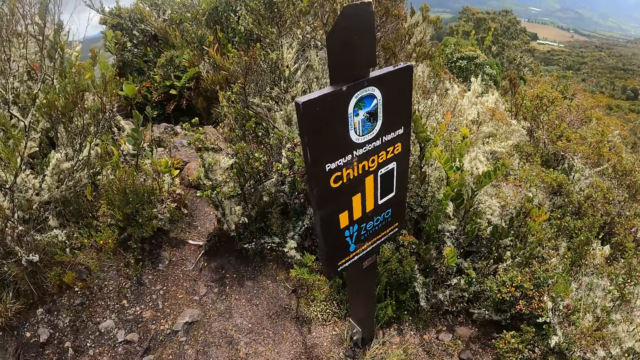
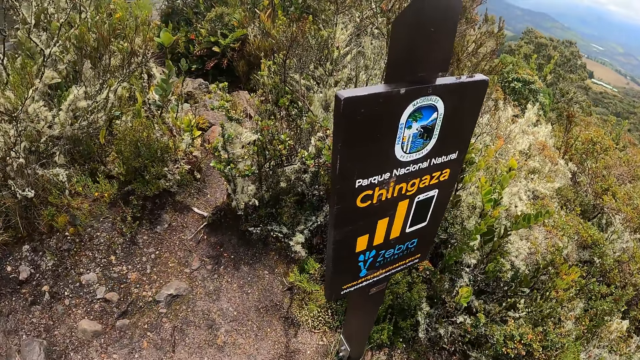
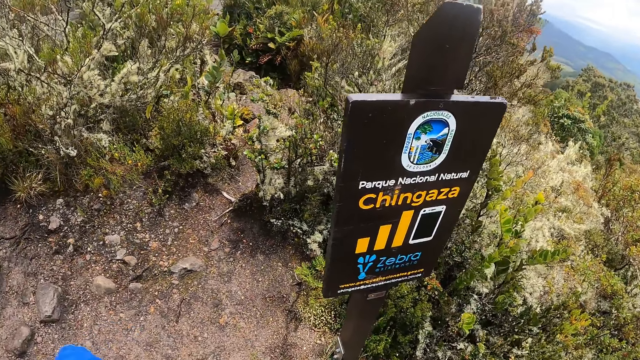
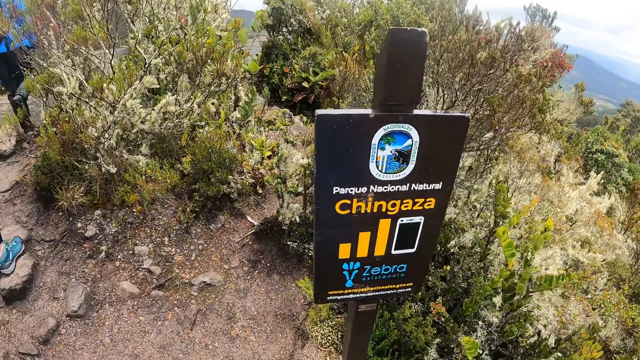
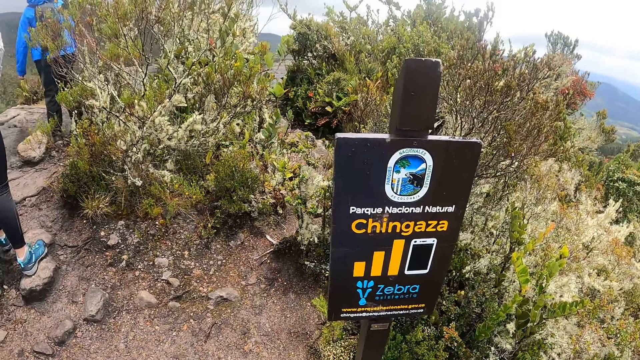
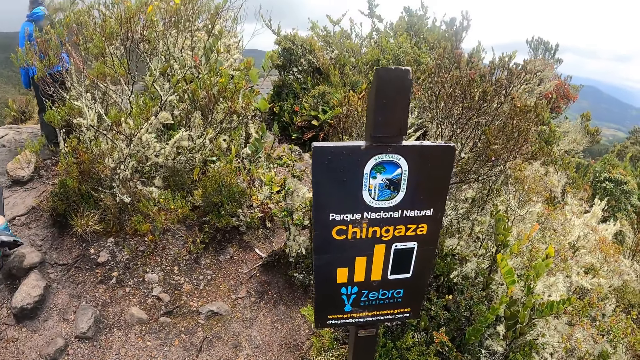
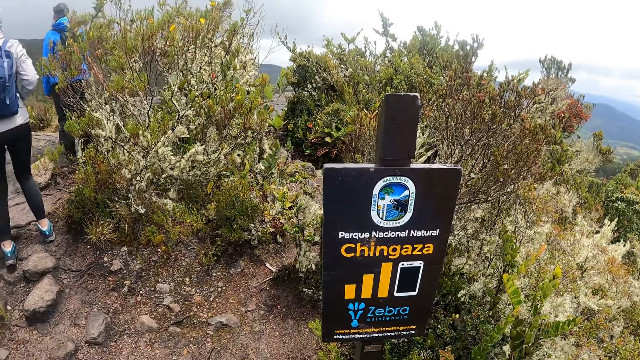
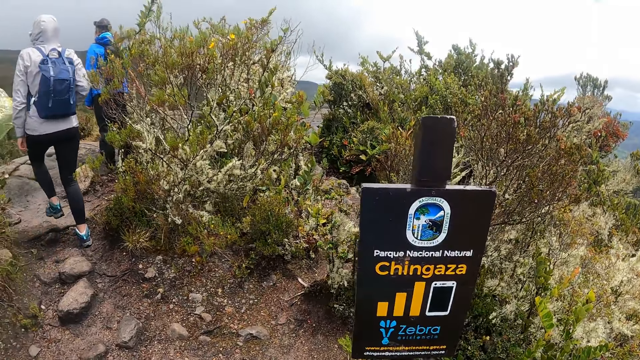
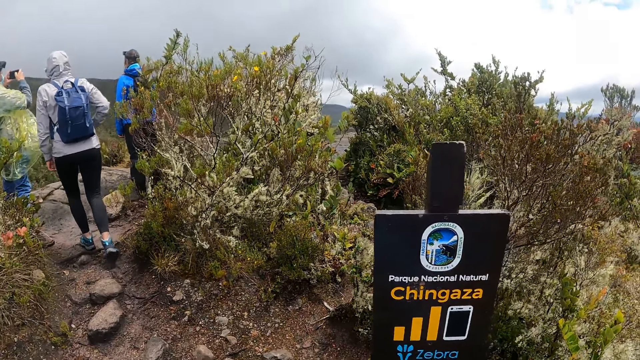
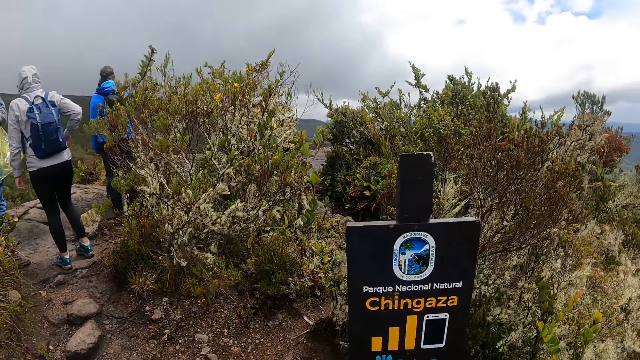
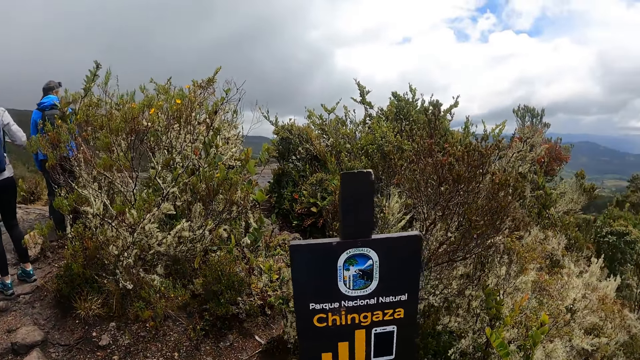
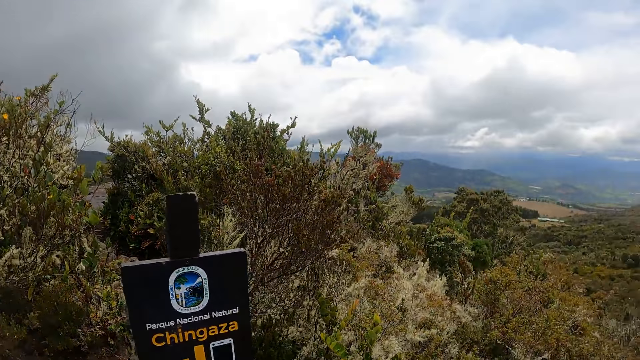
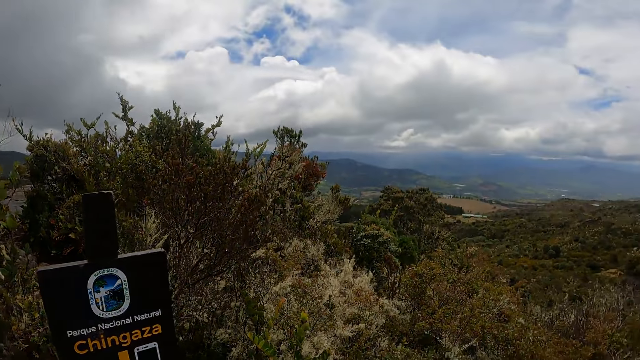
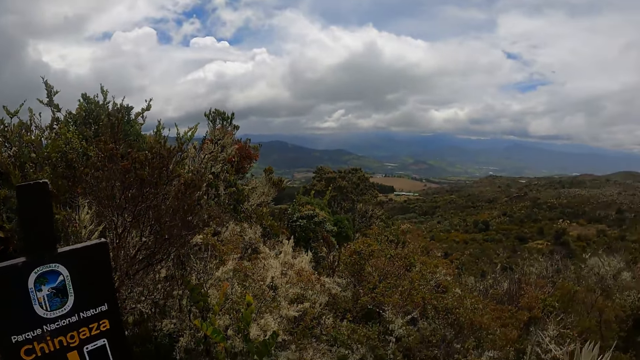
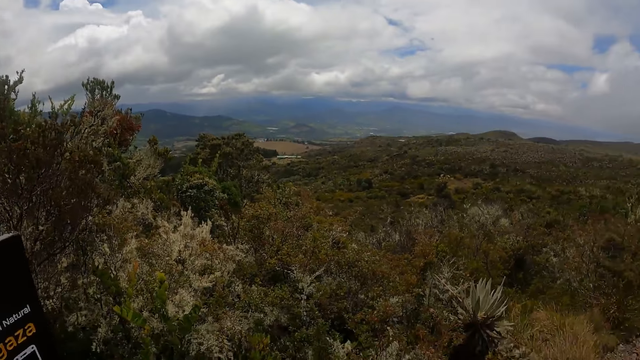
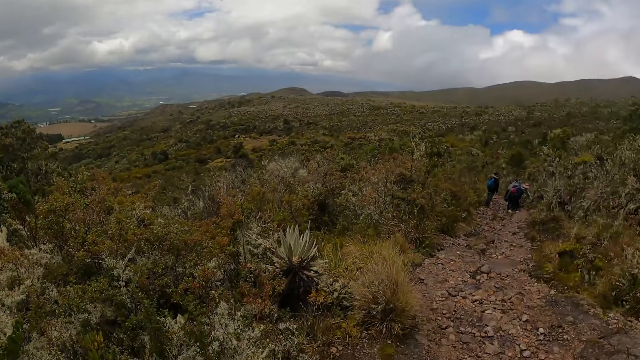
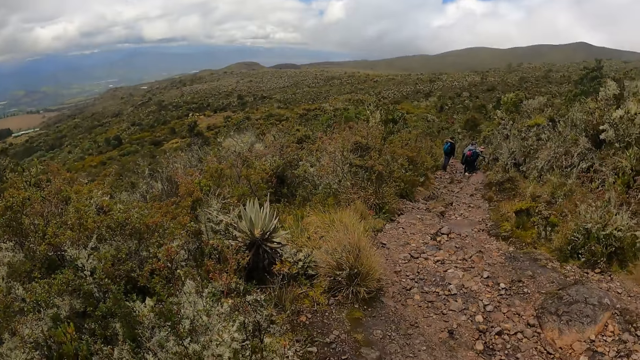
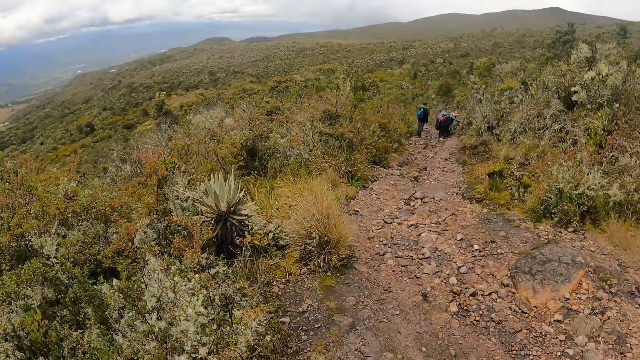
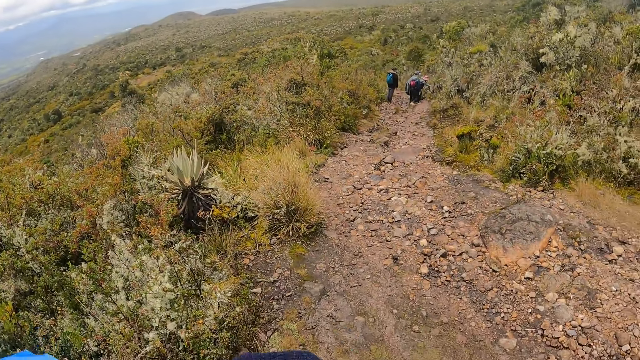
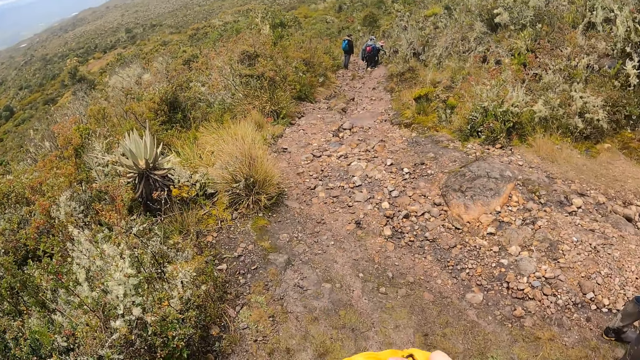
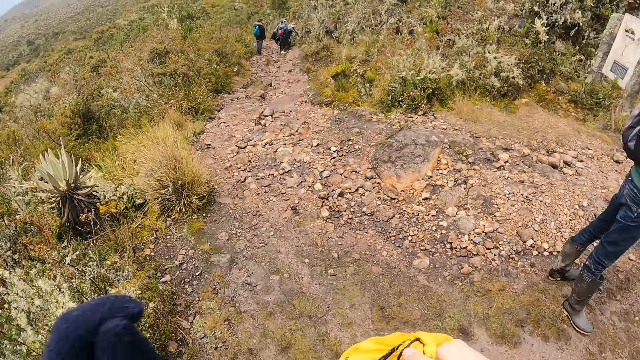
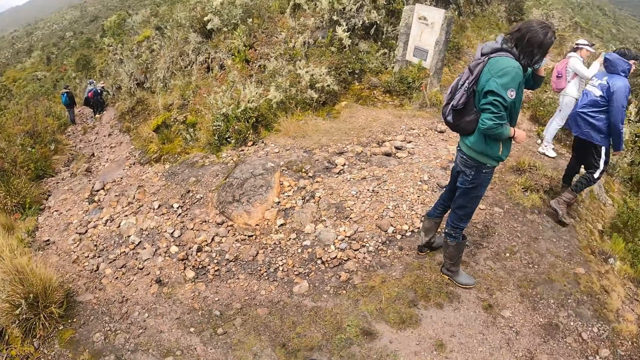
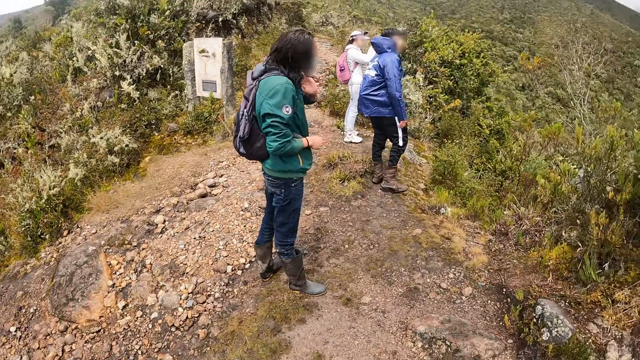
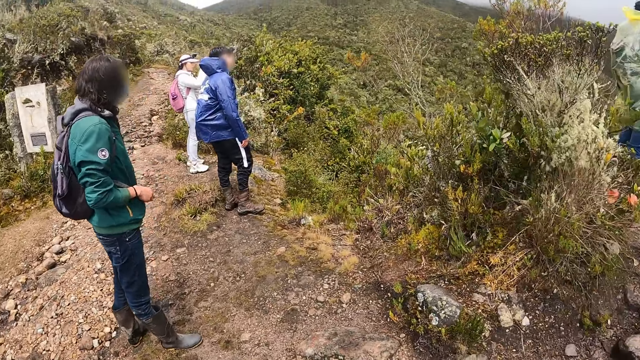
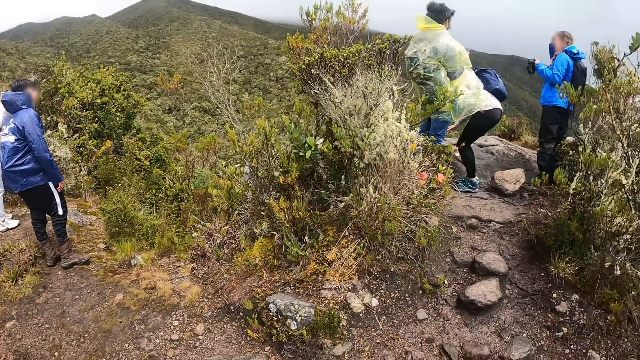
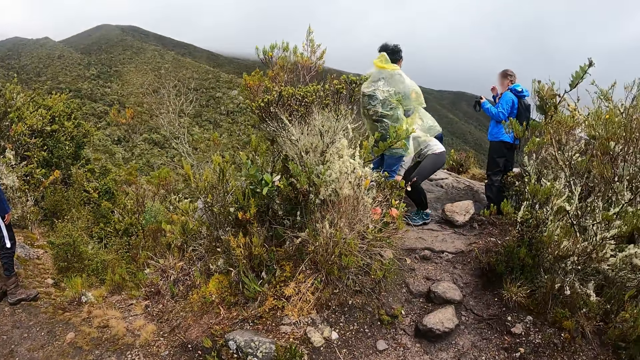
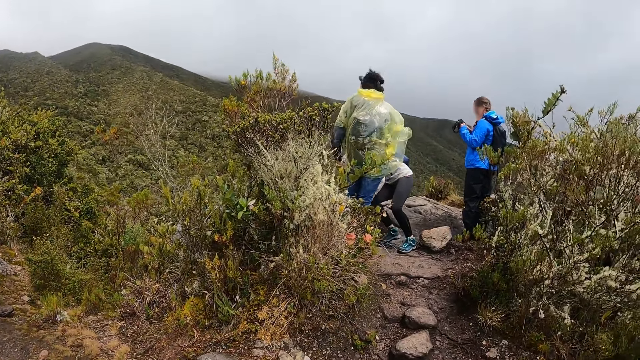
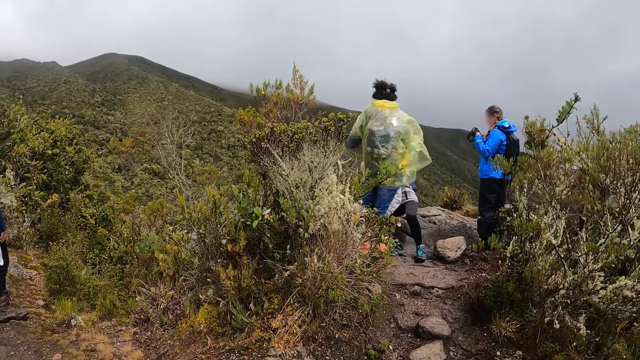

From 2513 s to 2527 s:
The camera wearer raises the left hand and looks around.

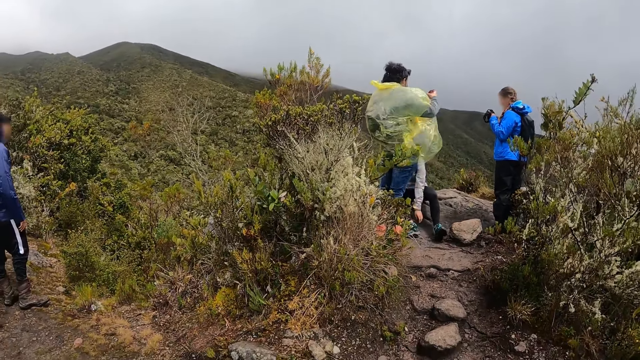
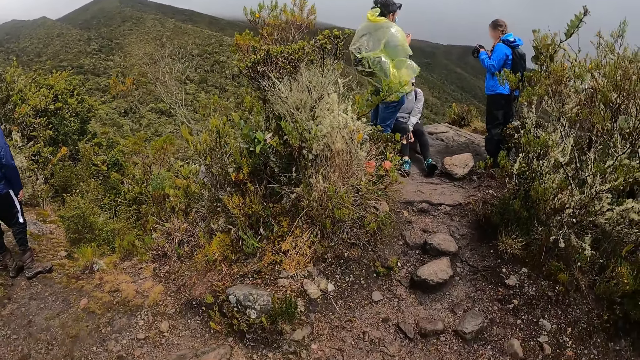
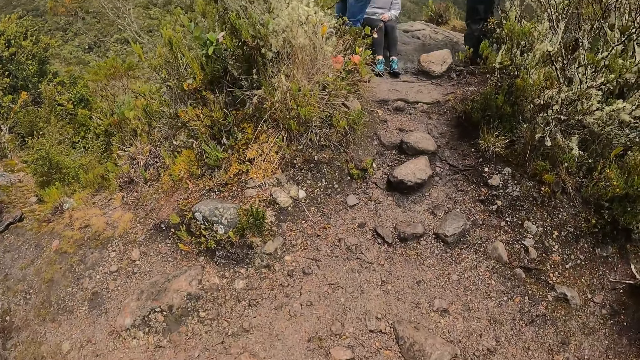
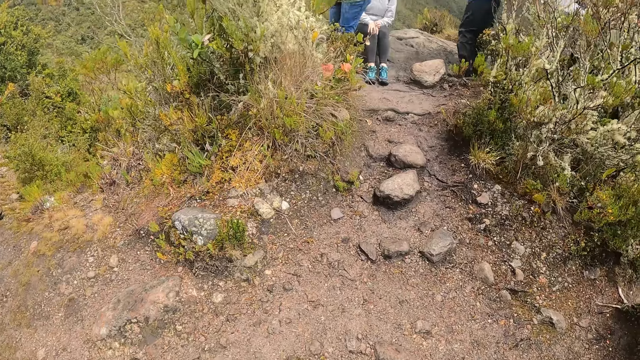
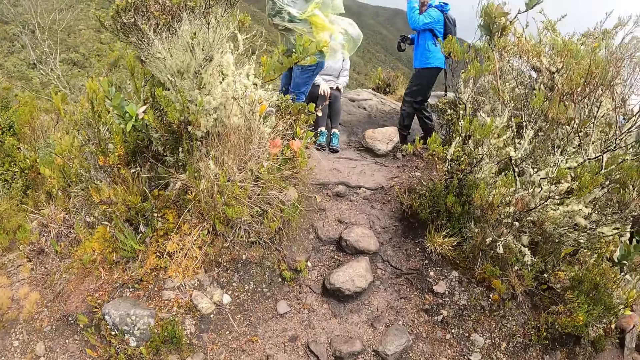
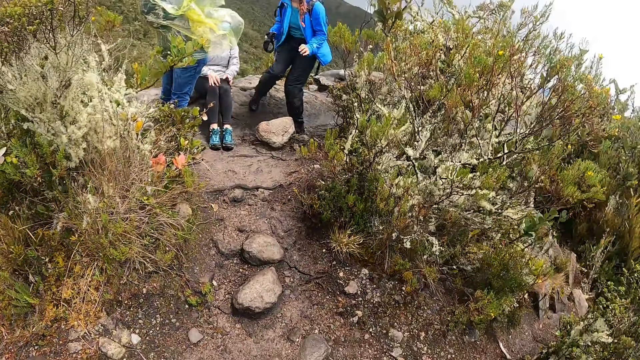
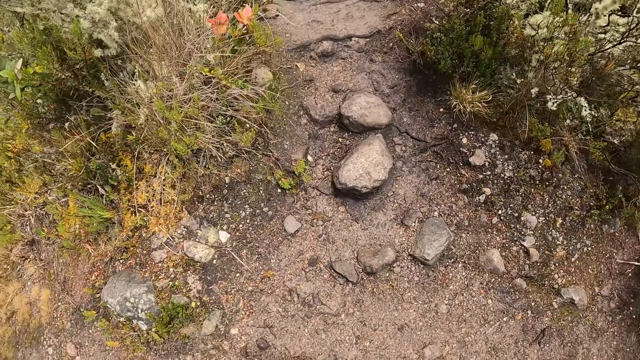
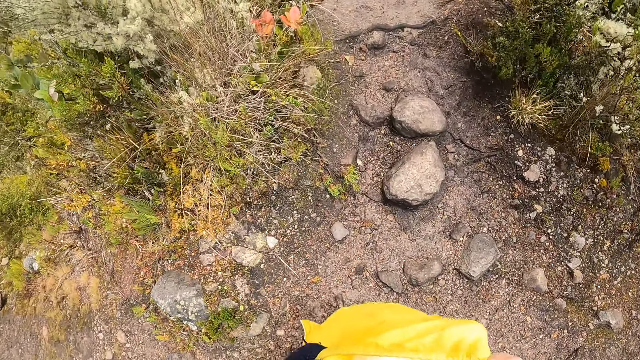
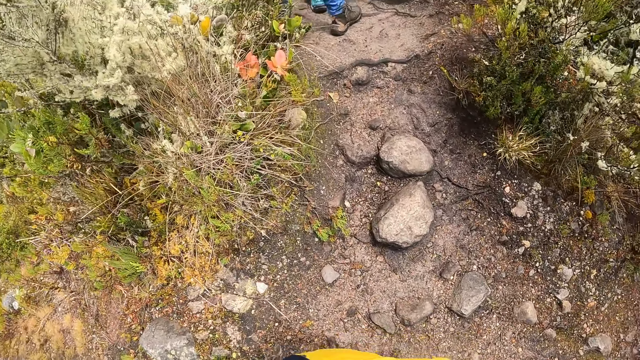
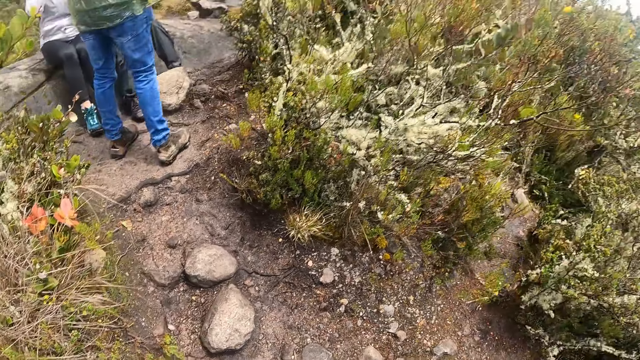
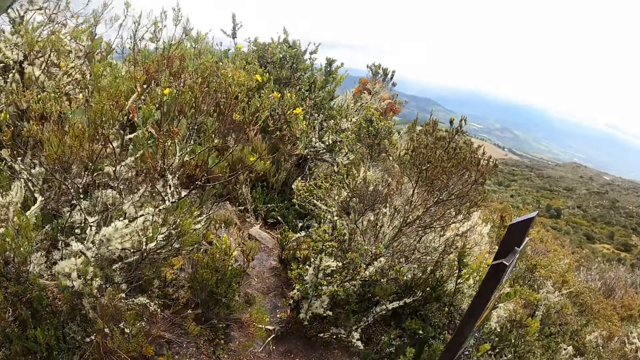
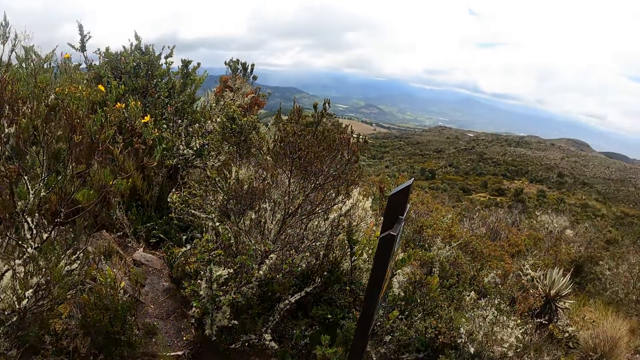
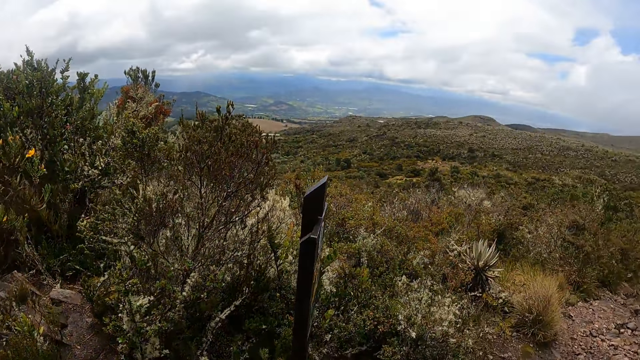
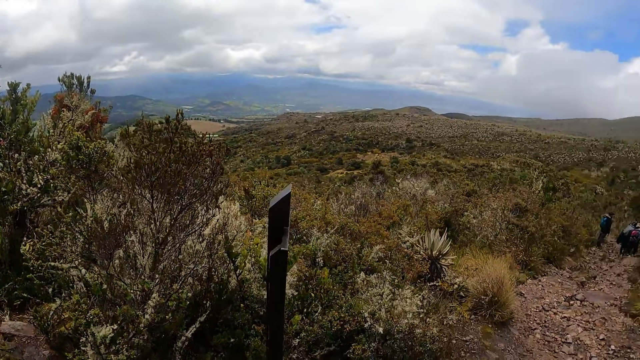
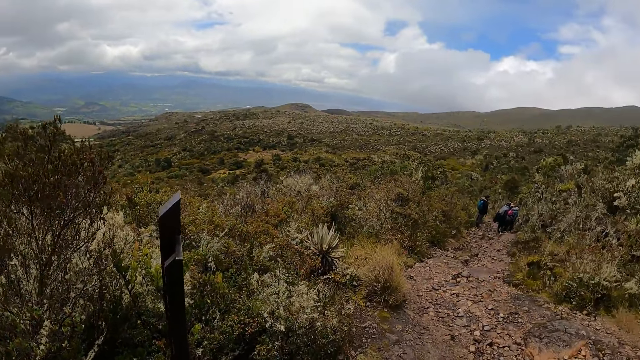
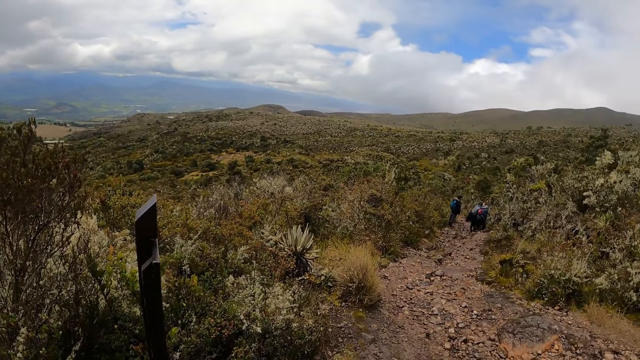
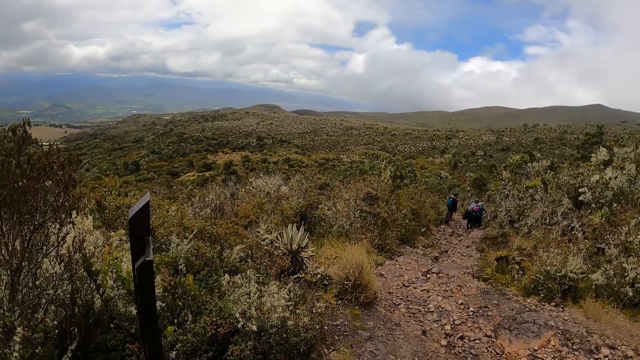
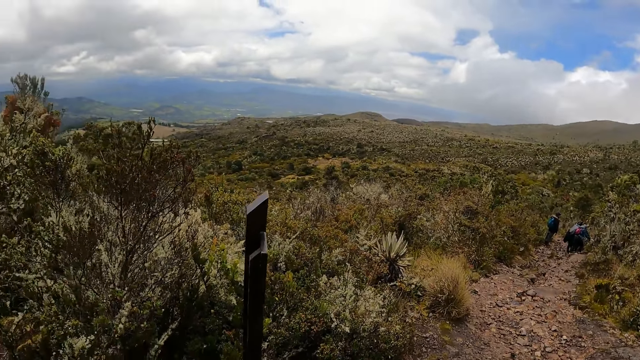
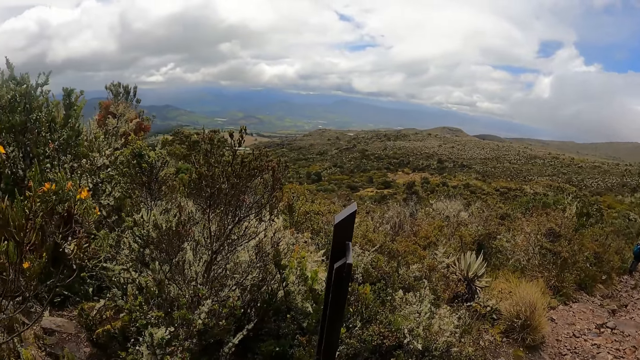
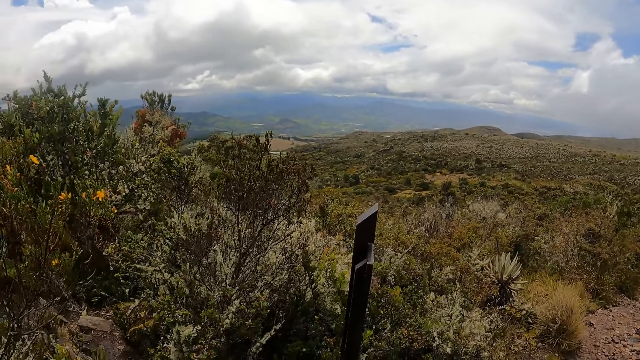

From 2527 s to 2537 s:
The camera wearer walks around. They look around.
